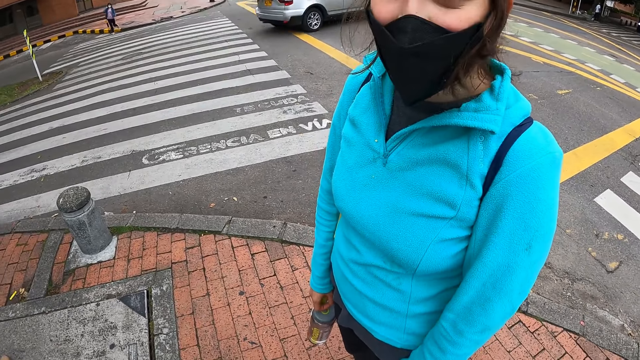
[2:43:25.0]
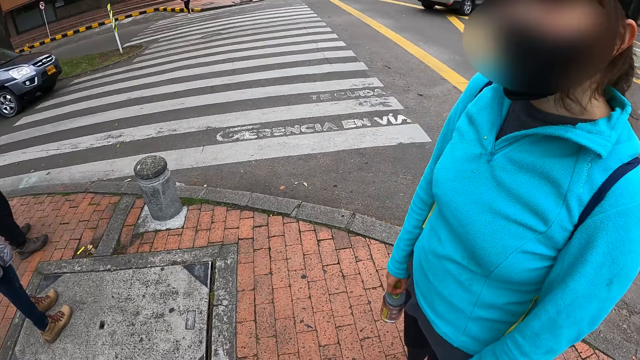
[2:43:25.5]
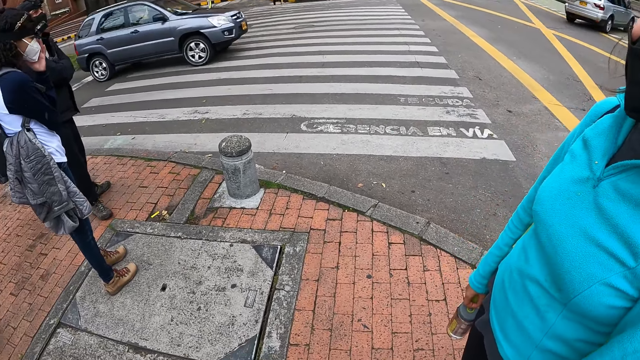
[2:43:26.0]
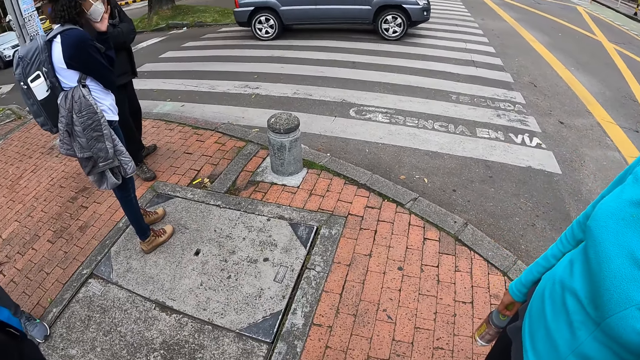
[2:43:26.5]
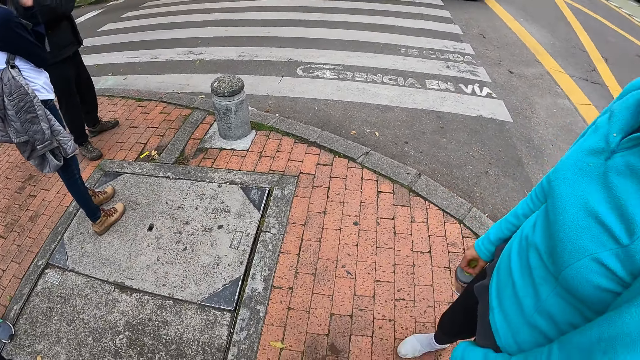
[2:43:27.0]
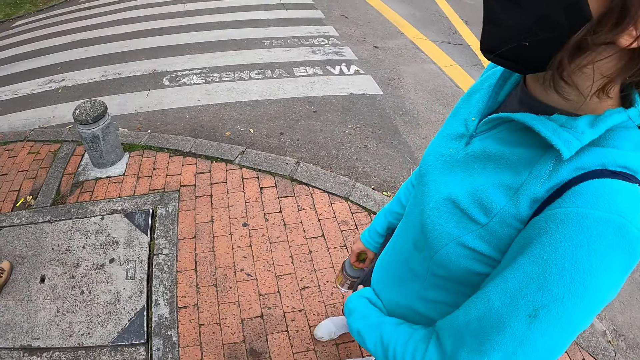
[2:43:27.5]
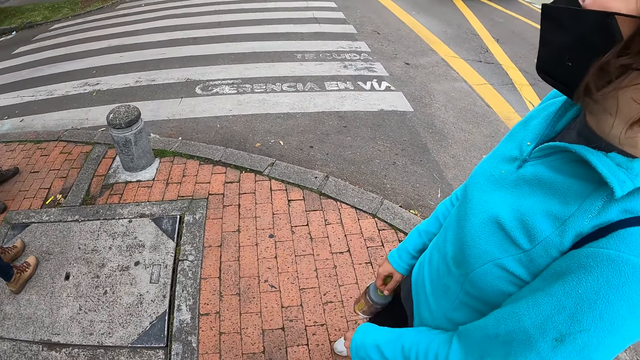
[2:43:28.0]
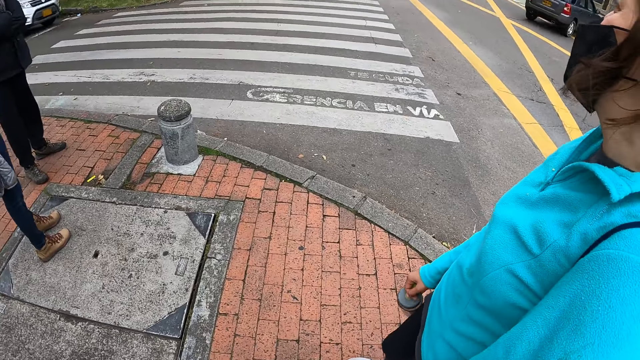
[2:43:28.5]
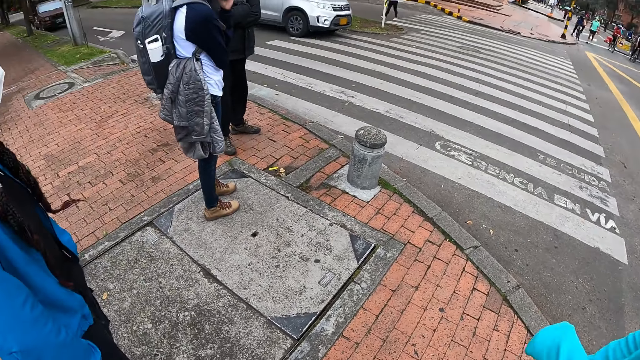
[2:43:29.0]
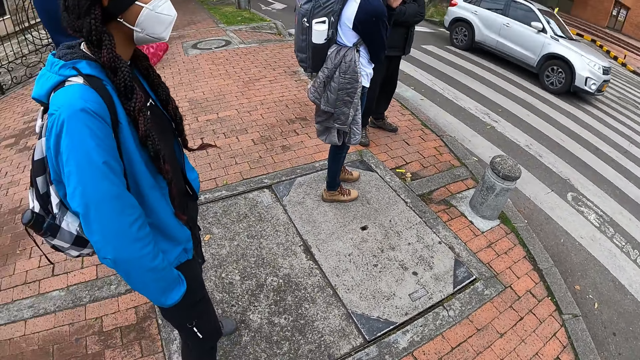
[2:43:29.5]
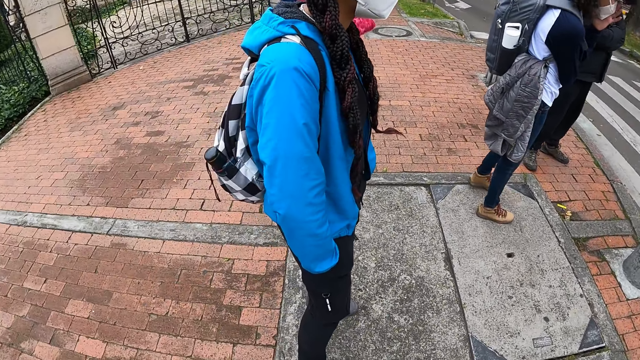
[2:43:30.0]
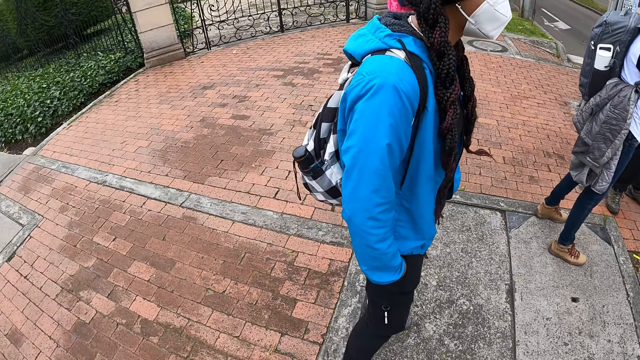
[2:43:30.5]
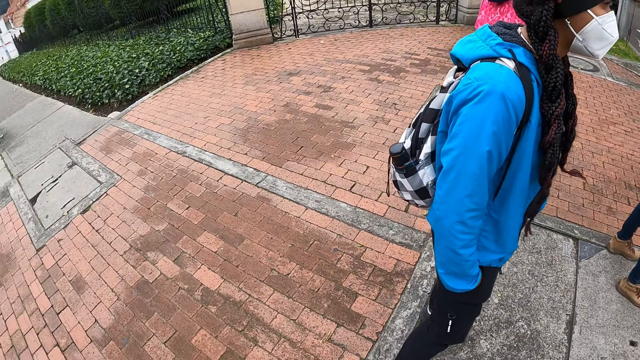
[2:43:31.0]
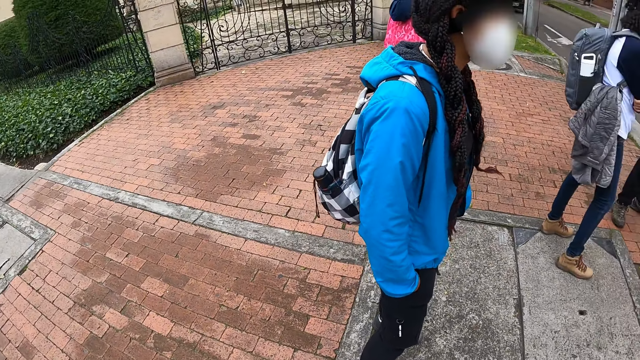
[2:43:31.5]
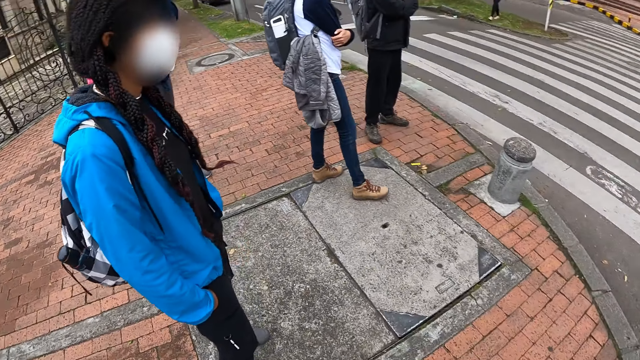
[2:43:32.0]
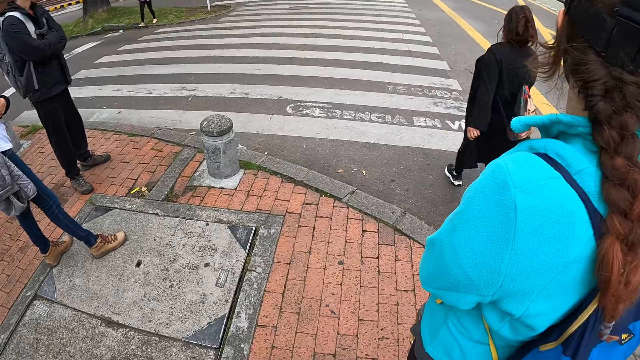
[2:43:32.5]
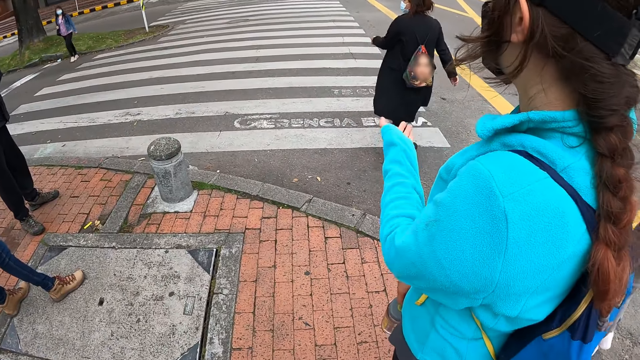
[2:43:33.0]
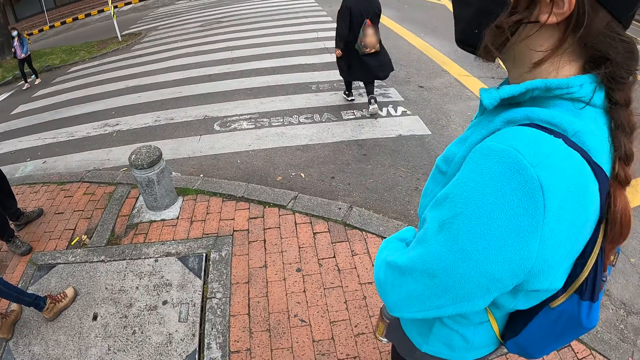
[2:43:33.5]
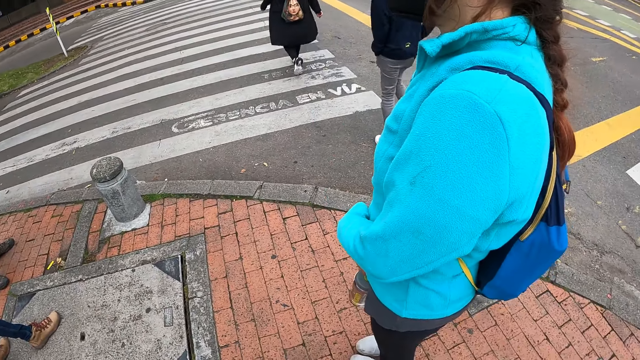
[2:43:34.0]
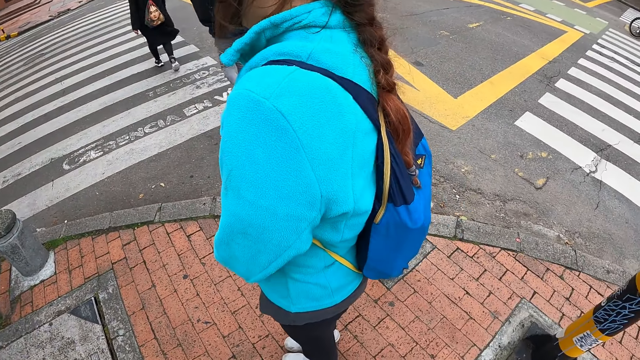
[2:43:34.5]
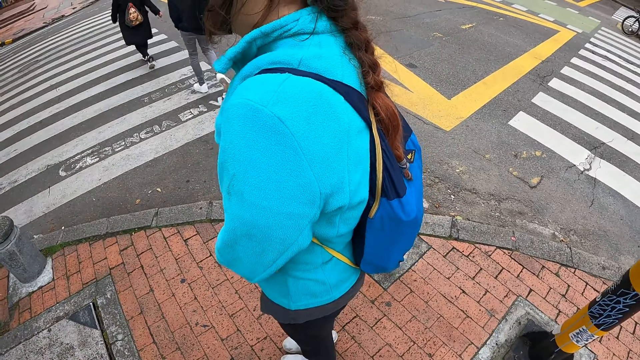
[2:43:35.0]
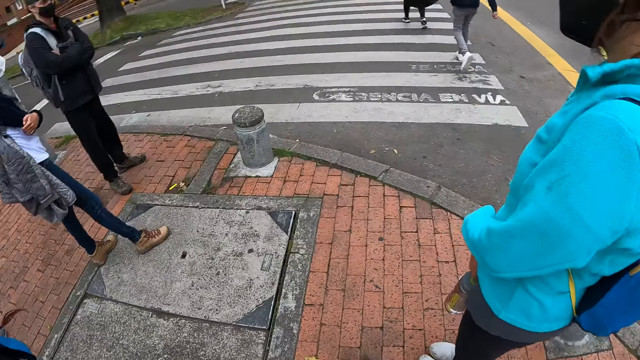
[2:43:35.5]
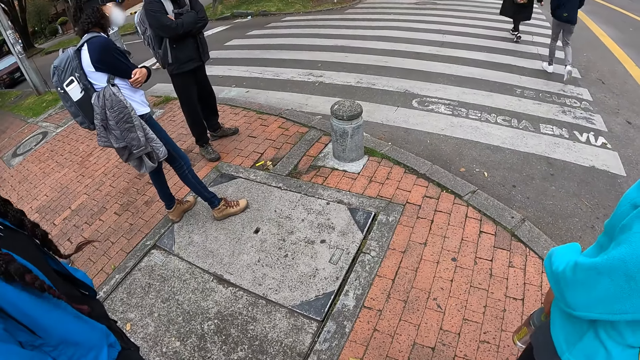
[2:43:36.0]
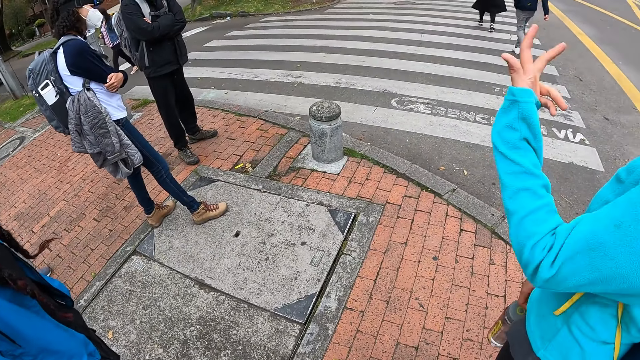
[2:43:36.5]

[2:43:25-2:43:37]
The woman pulls down her shirt with her left hand. The camera wearer looks around.

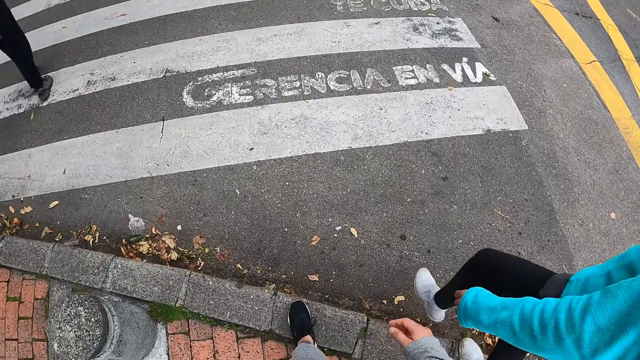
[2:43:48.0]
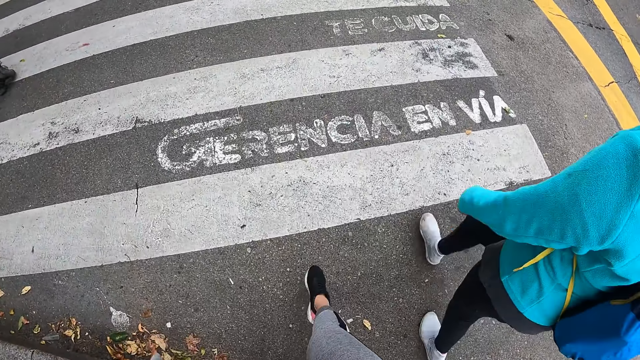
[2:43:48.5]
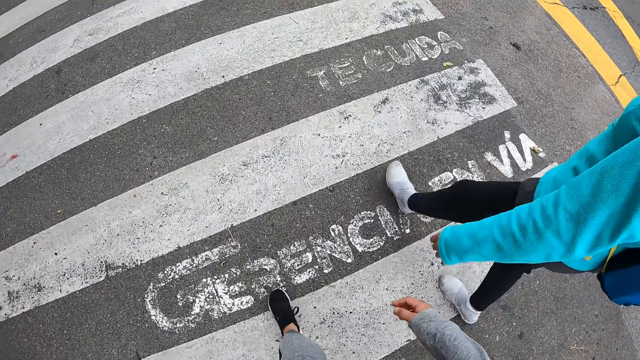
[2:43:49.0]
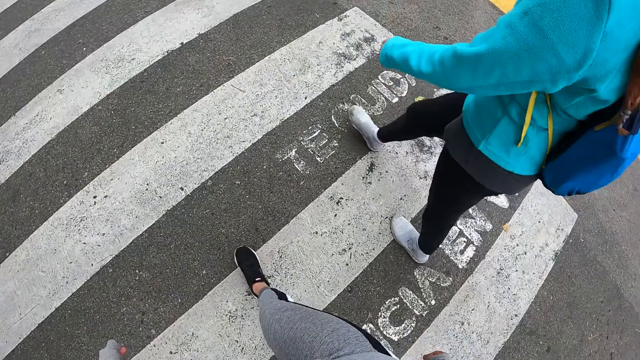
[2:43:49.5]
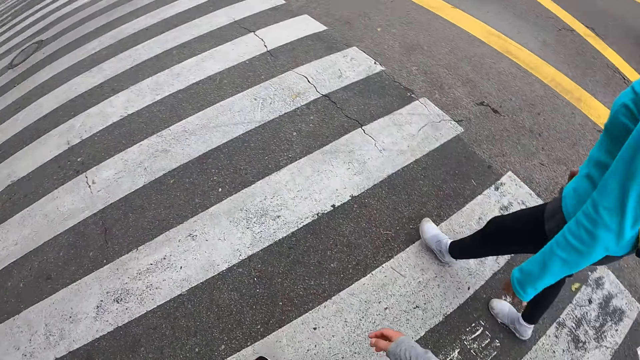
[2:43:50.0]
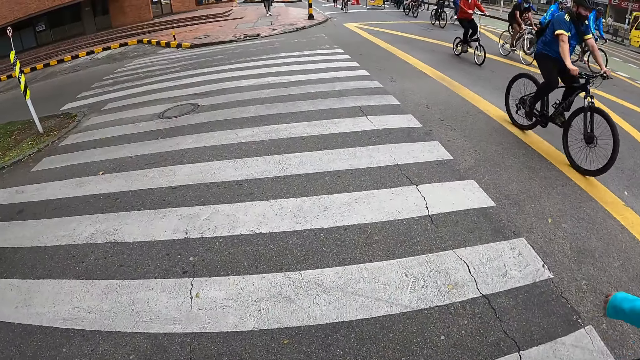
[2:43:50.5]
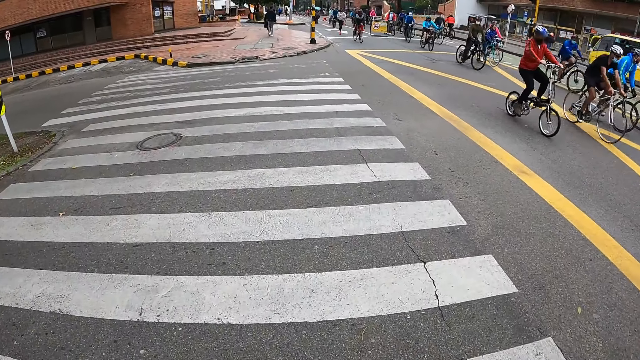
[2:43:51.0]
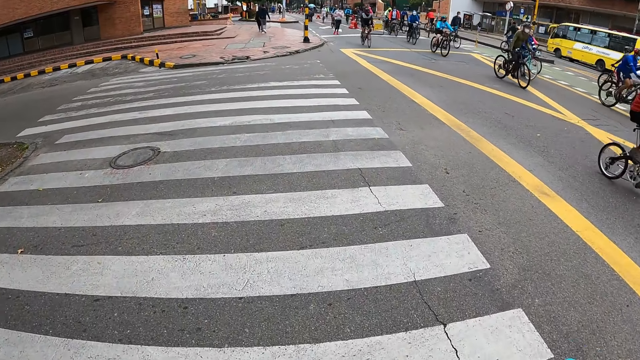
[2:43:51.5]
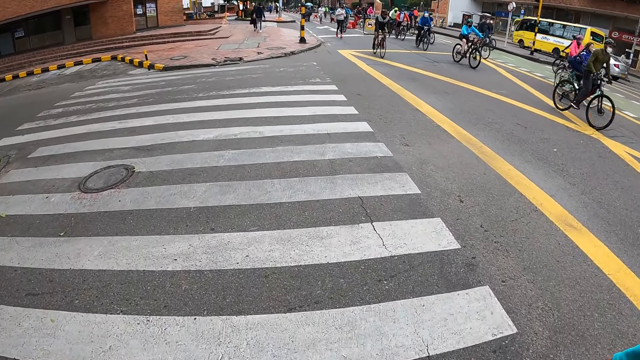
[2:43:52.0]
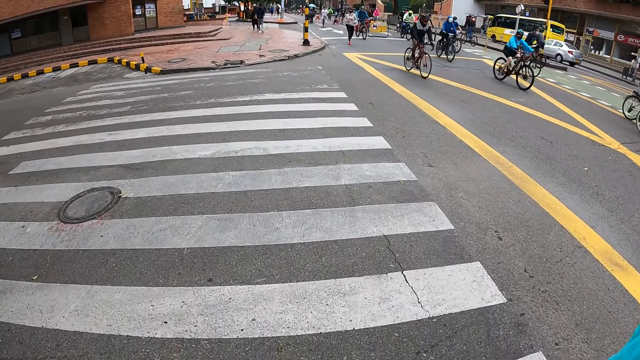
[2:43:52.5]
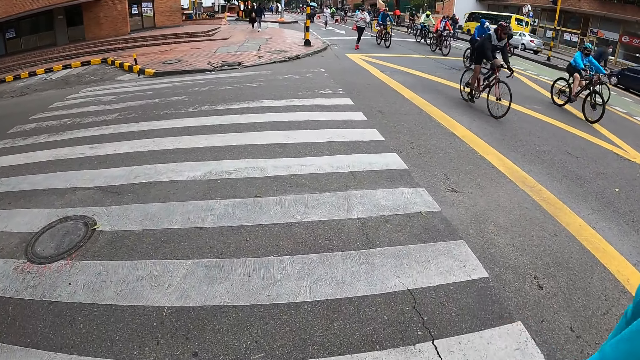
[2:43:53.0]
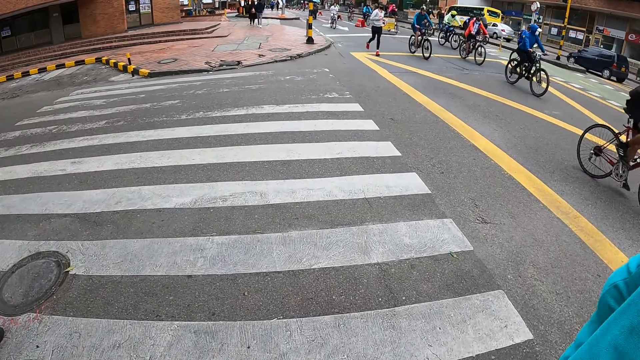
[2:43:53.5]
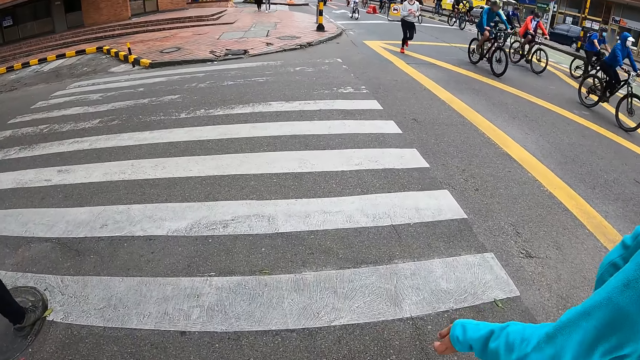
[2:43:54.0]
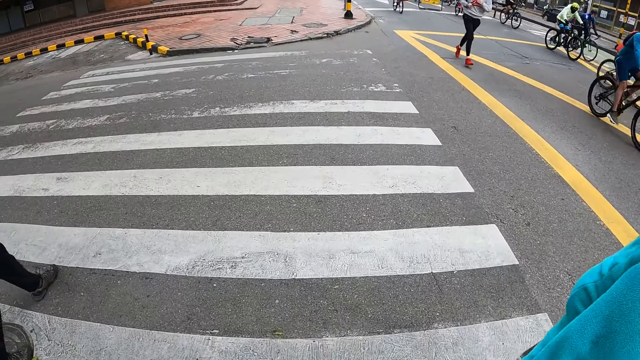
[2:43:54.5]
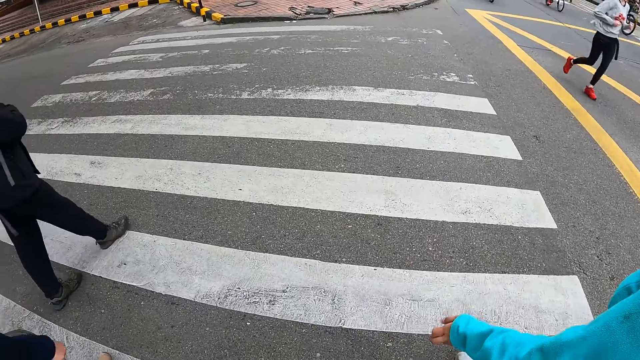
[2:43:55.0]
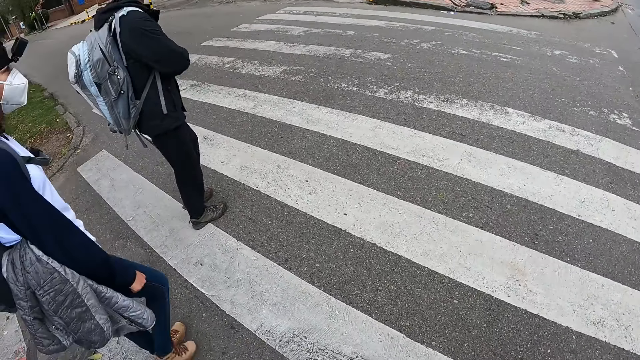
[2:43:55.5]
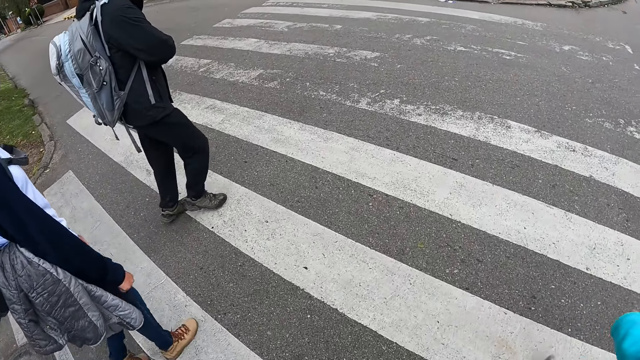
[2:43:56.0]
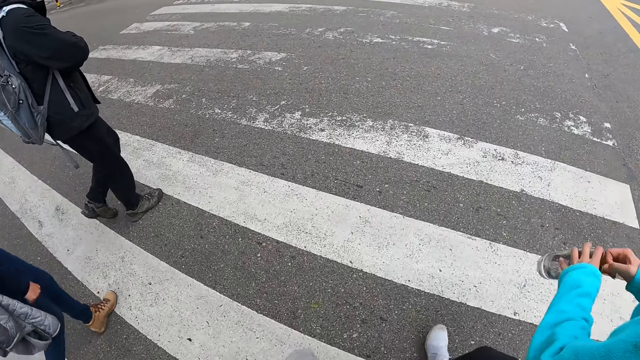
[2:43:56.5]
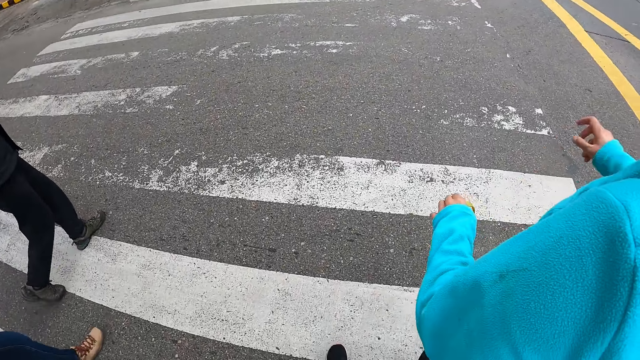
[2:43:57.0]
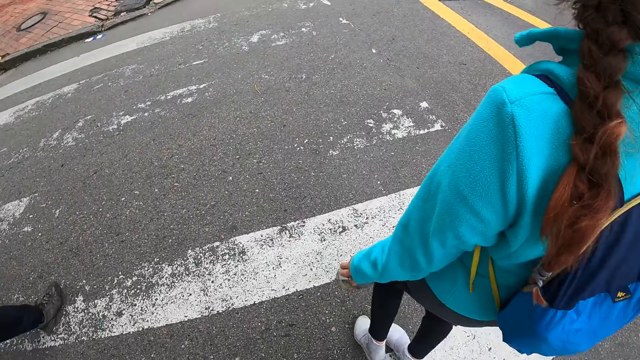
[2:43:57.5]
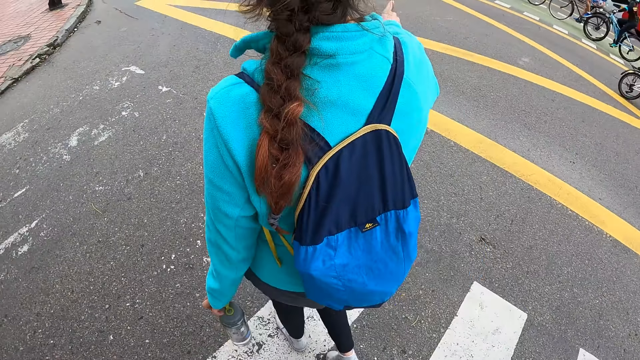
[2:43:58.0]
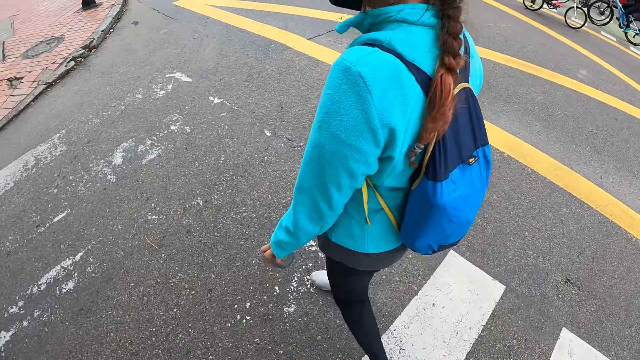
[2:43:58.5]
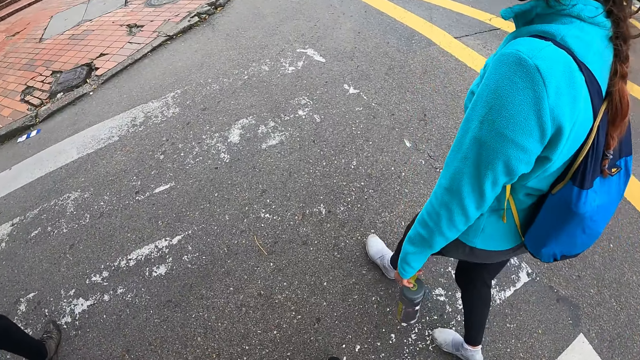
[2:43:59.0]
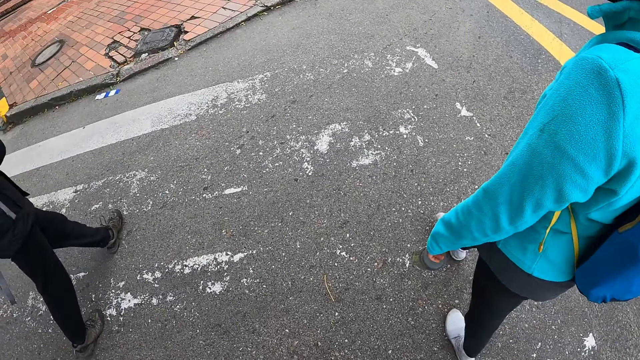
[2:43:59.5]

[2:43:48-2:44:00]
The camera wearer walks and crosses the zebra crossing. A man crosses the zebra crossing. A woman crosses the zebra crossing. Another woman passes the water bottle from her right hand to her left hand.
